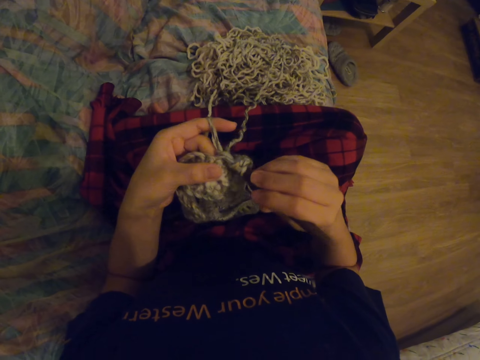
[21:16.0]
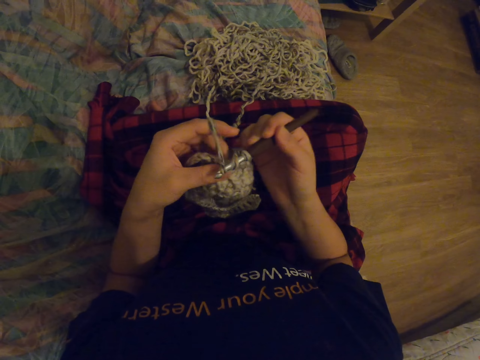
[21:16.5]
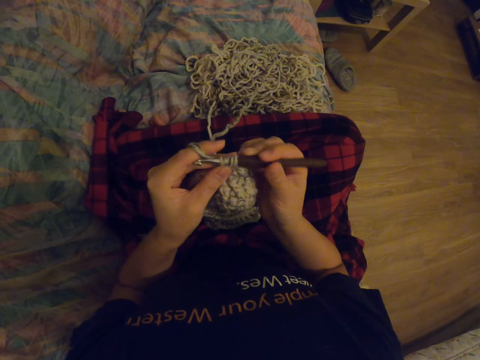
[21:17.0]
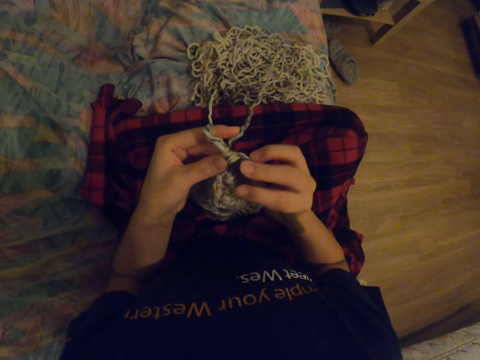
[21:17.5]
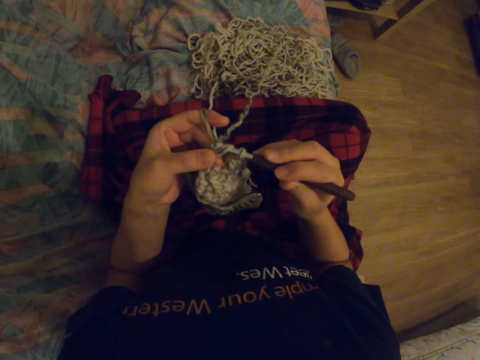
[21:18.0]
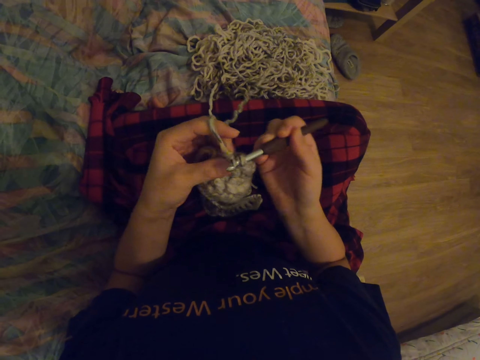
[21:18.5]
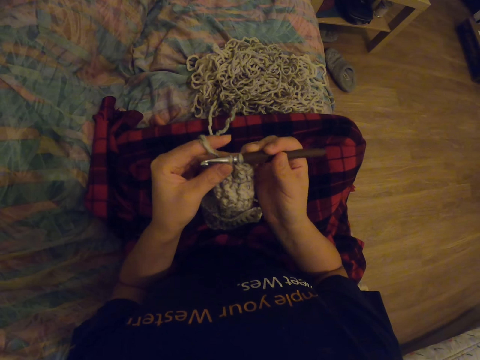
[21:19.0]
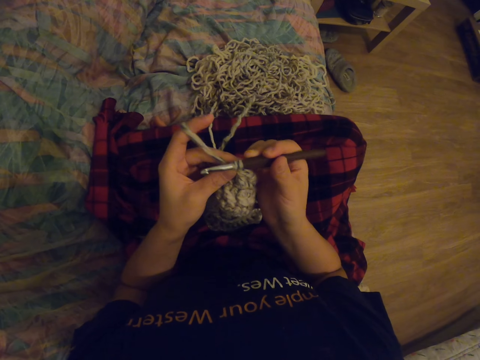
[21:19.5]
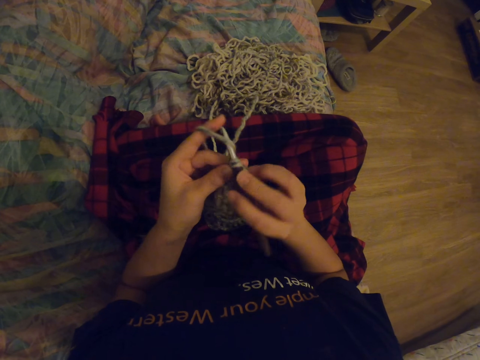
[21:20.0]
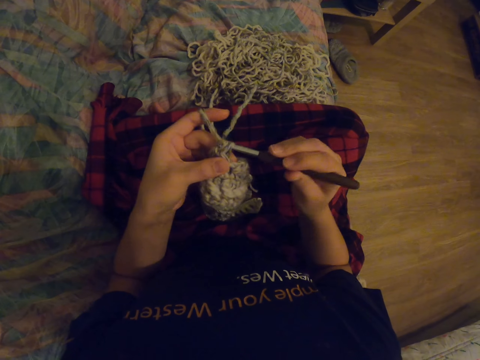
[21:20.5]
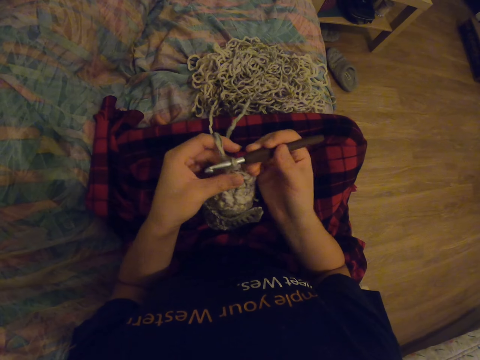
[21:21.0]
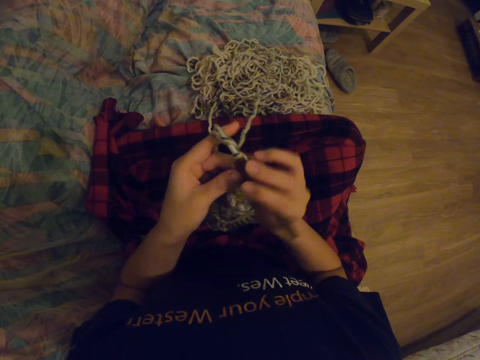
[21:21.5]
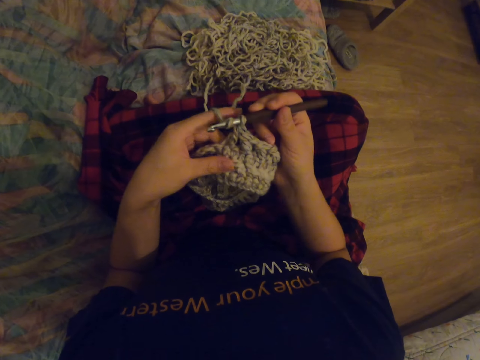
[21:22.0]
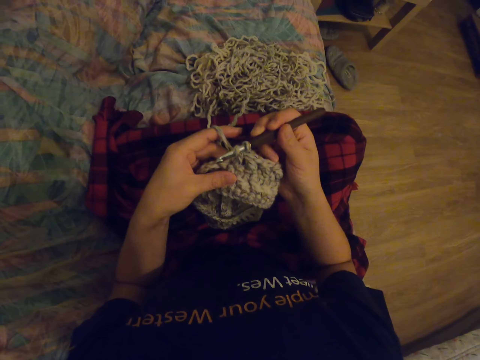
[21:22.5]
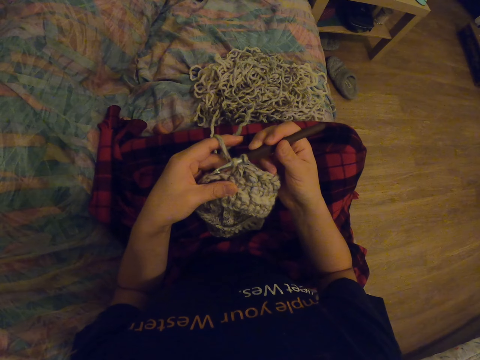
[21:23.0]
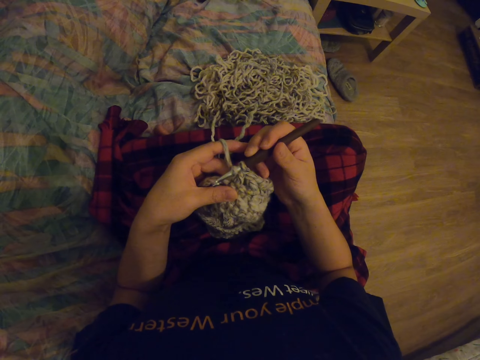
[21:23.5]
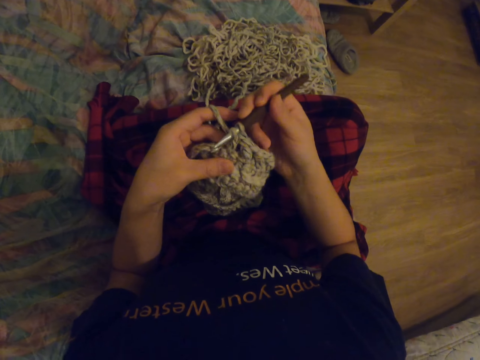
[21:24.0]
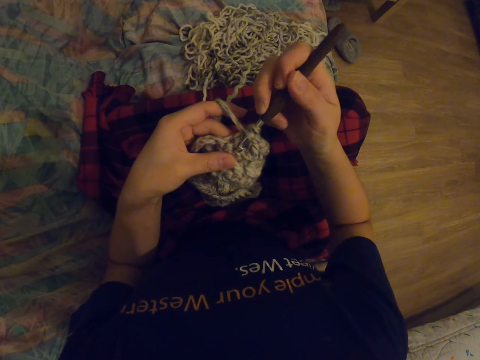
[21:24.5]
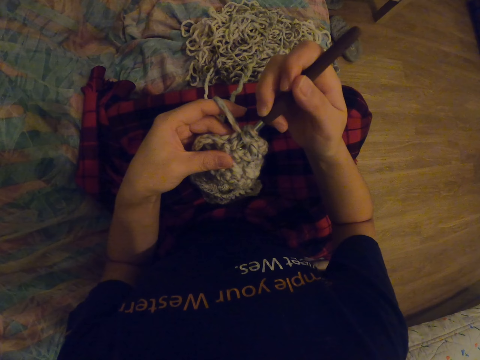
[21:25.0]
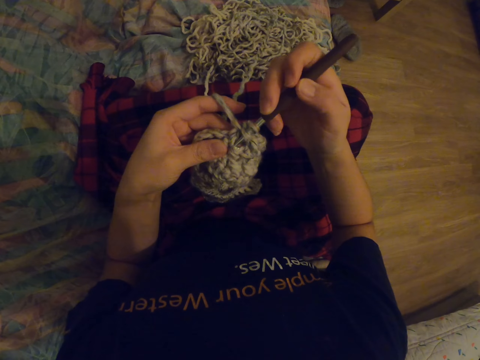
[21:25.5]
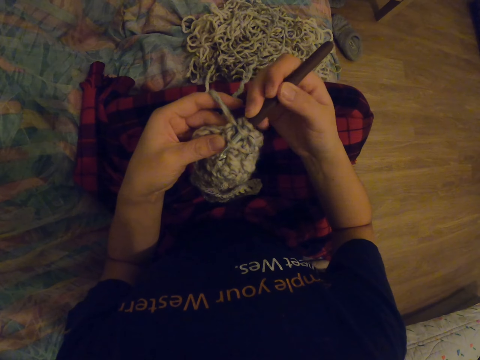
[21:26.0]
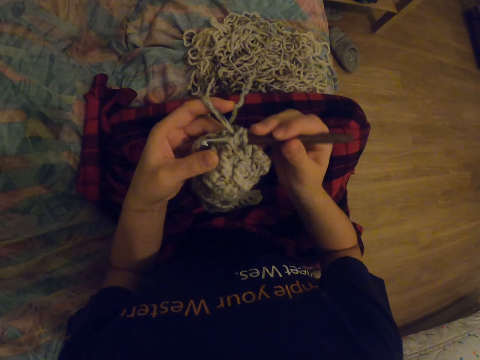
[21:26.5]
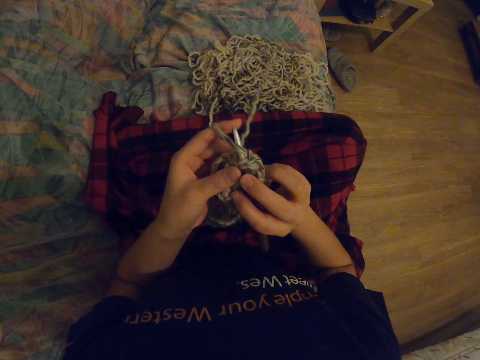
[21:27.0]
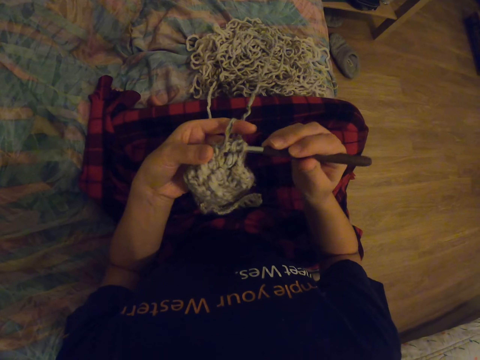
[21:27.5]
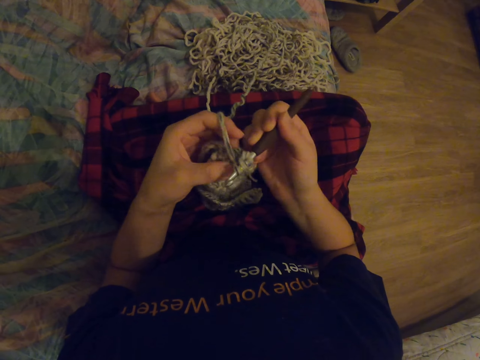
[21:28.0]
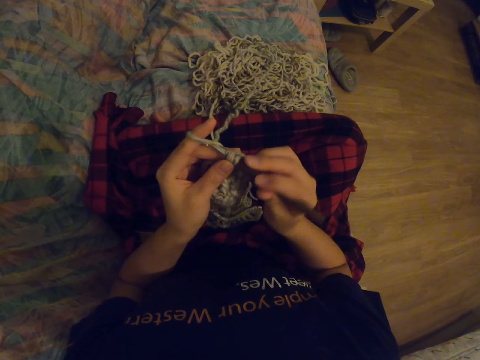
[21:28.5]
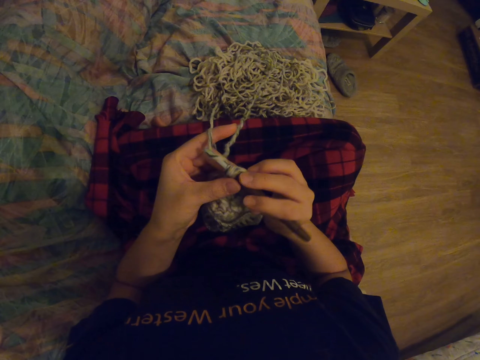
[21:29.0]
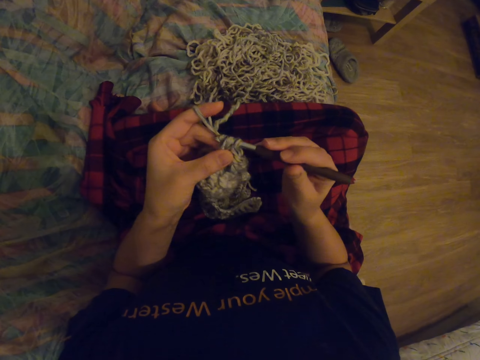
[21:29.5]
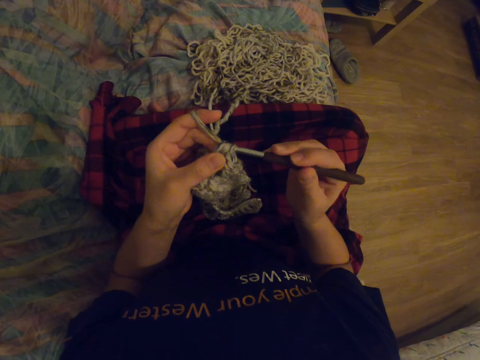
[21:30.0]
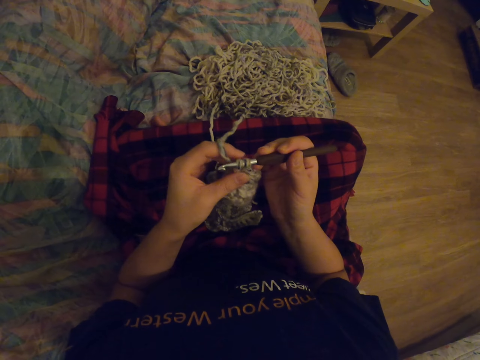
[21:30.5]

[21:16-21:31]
The camera wearer turns the crocheted yarn. They crochet the yarn with a crochet hook.

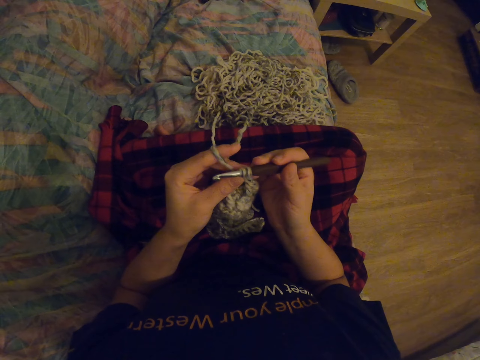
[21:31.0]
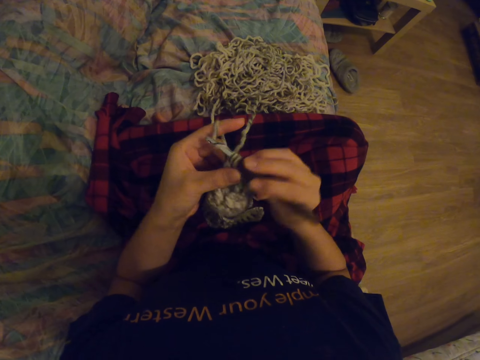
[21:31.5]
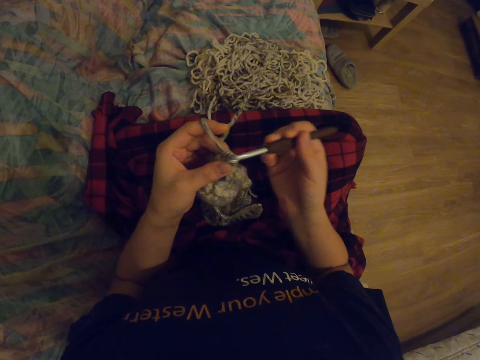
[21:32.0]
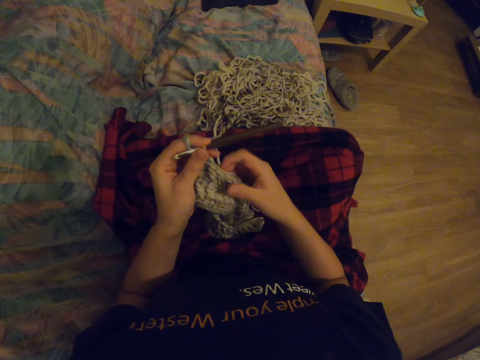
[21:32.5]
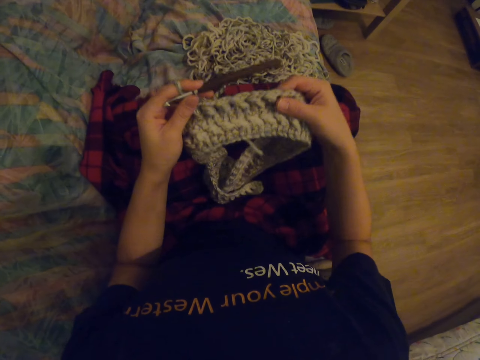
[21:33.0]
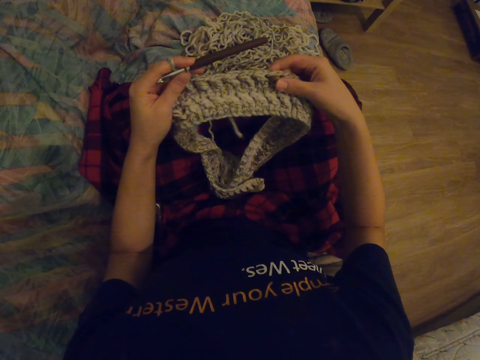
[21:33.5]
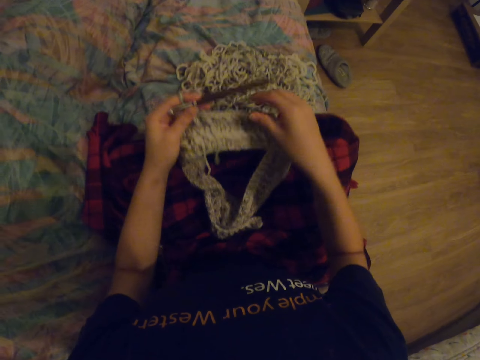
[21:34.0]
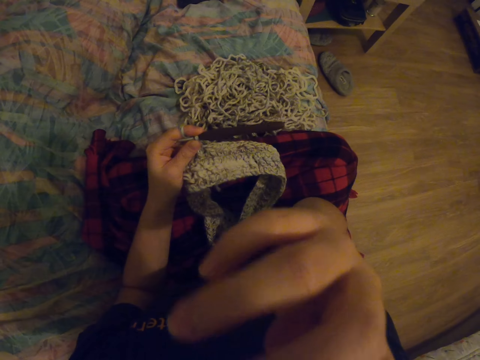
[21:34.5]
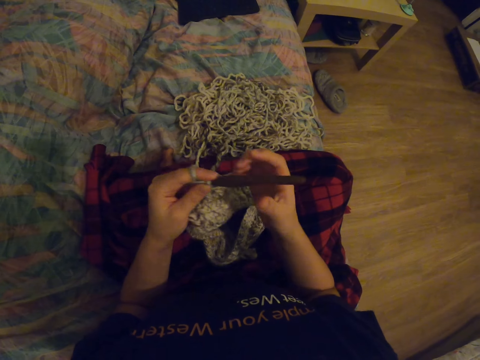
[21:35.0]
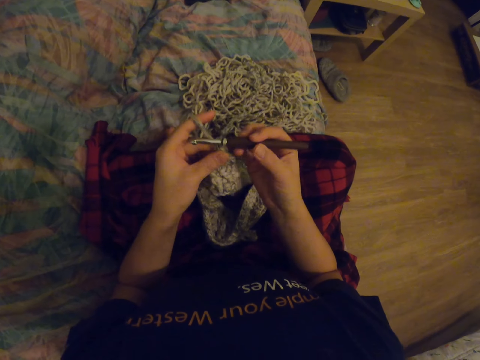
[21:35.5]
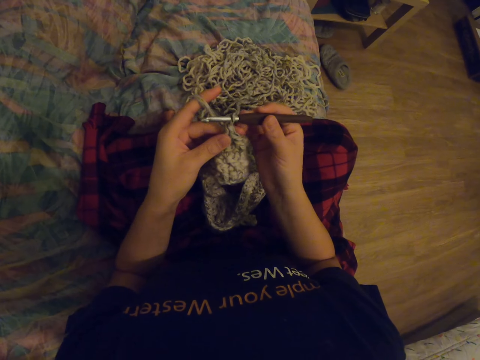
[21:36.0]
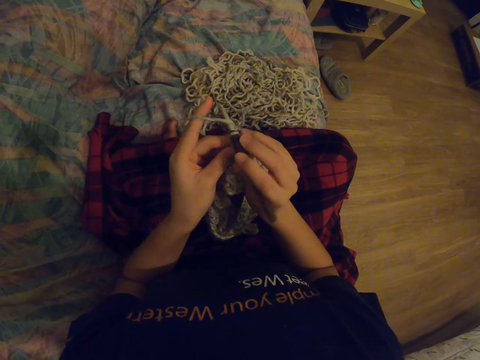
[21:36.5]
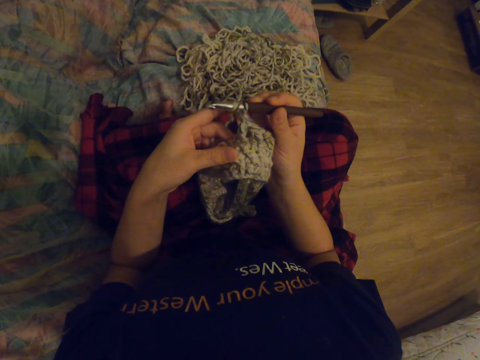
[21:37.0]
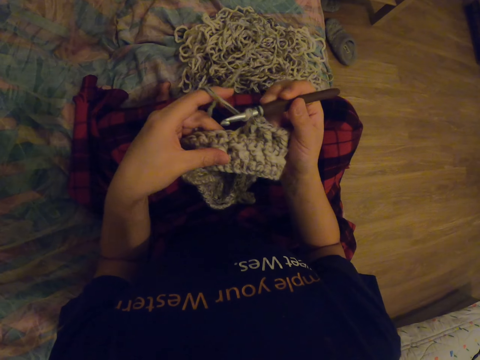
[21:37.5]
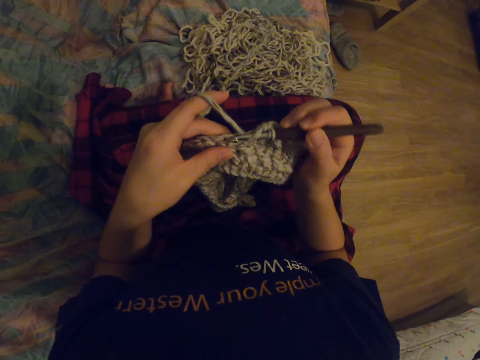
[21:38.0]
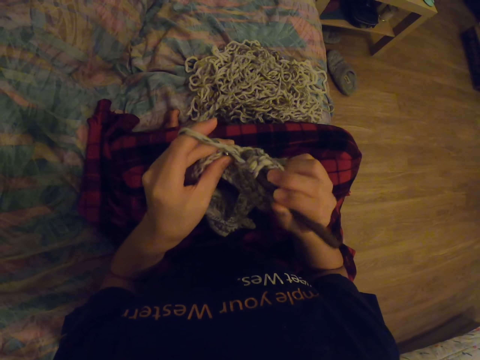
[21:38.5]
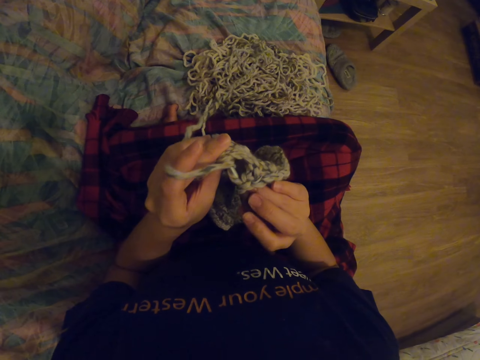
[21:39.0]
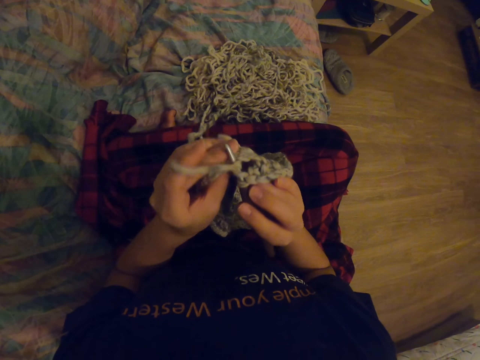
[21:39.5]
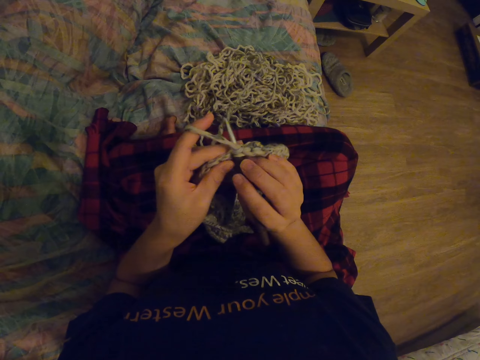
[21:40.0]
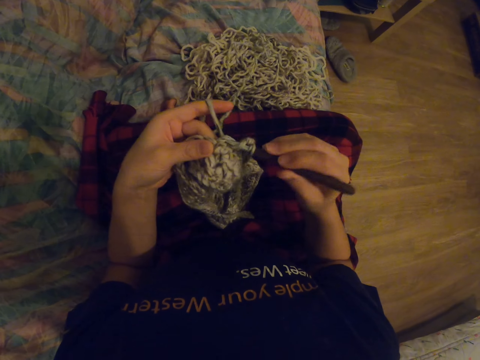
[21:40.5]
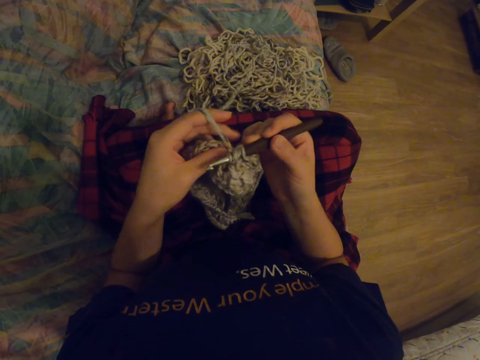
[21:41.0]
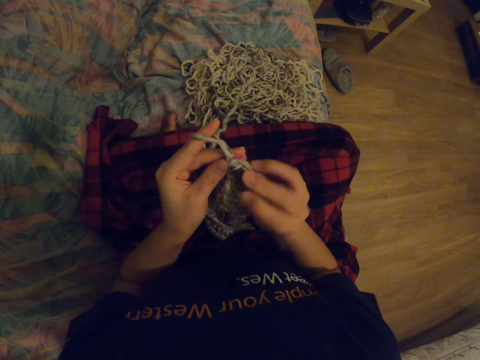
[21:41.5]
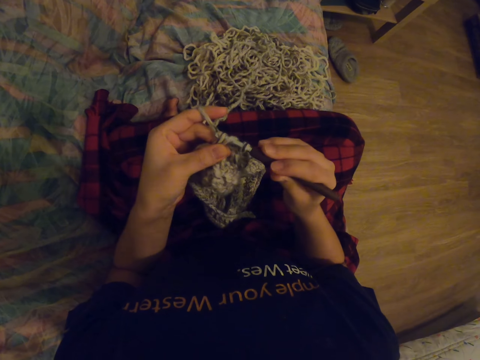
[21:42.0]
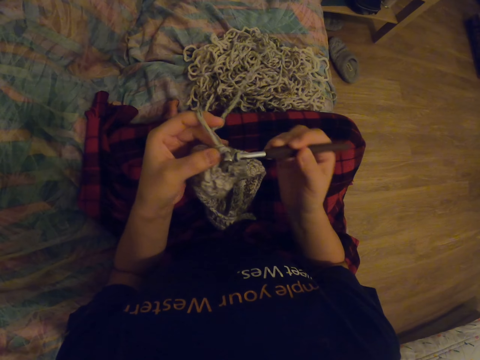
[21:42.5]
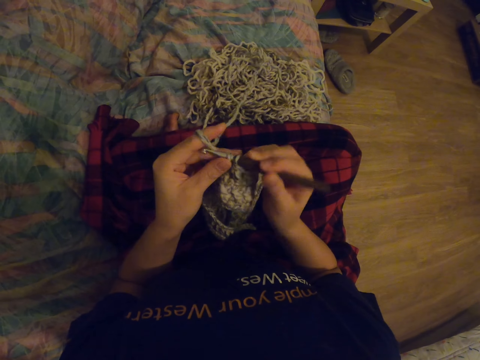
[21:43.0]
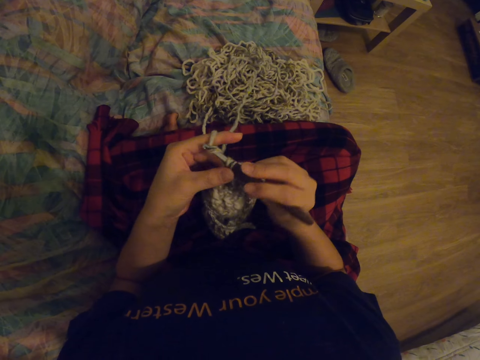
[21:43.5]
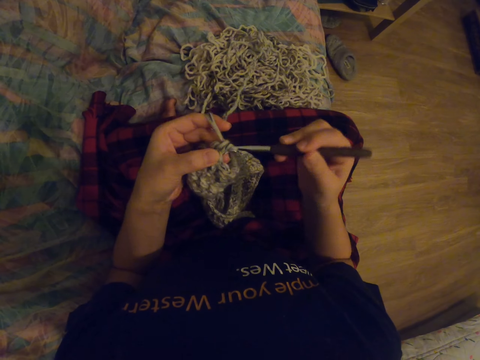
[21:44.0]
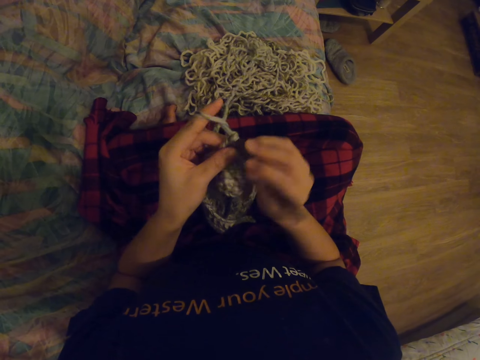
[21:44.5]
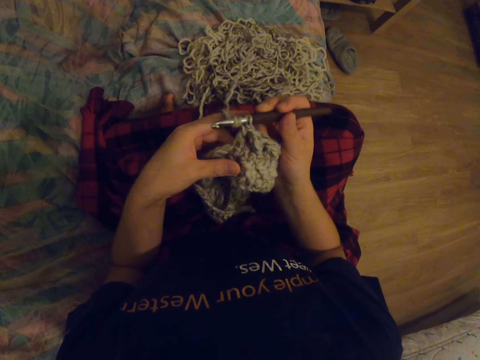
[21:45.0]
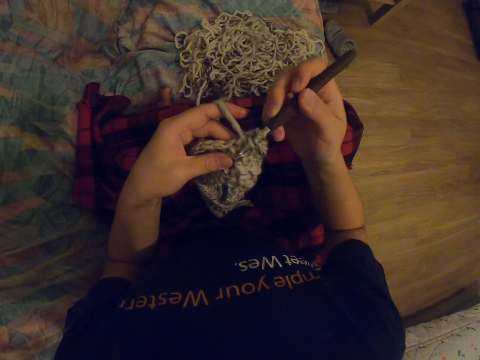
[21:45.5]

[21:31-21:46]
The camera wearer touches the crocheted cloth. She stretches the crocheted yarn. She wipes her face with her hands. She touches her face. She crochets with a thread. She turns the crocheted yarn. She crochets the yarn with a crochet hook.
